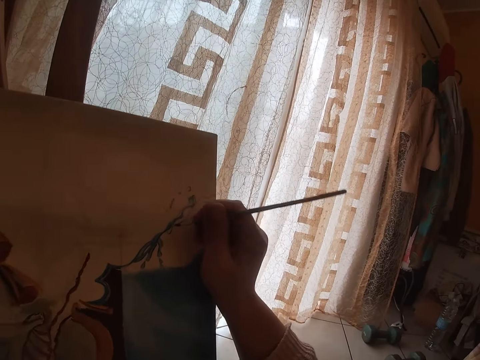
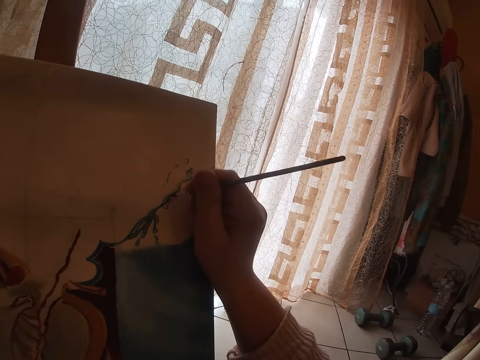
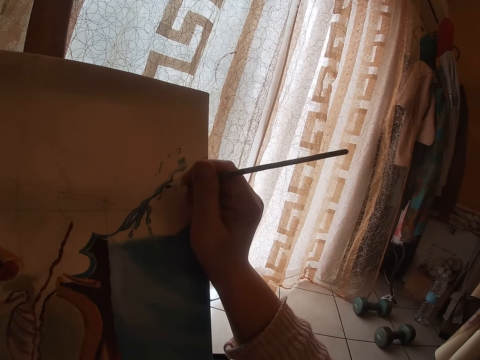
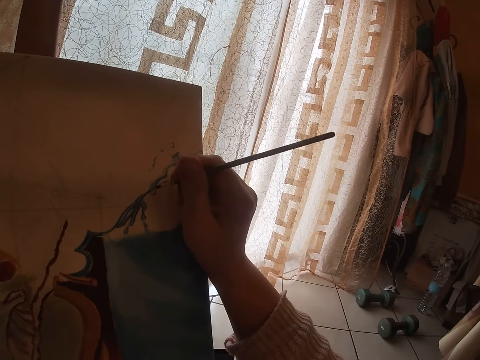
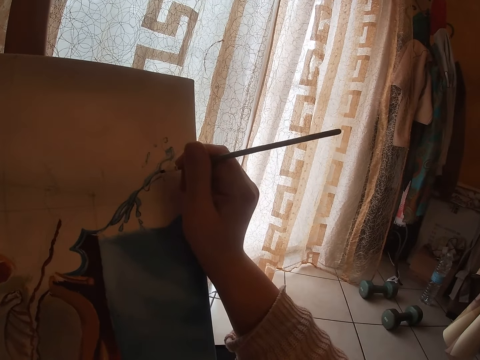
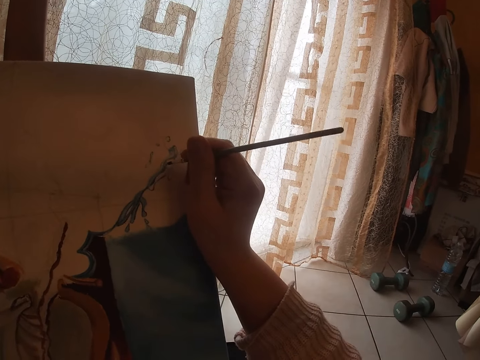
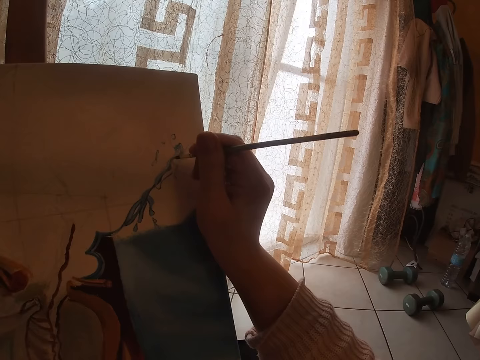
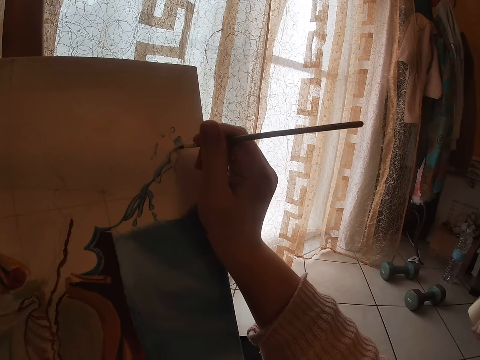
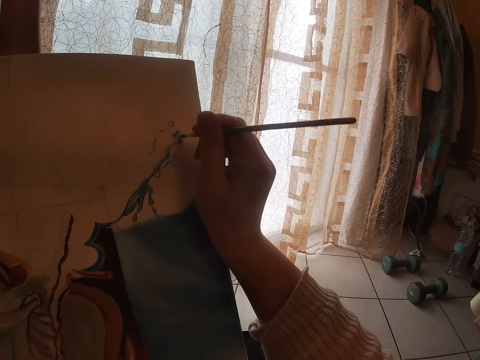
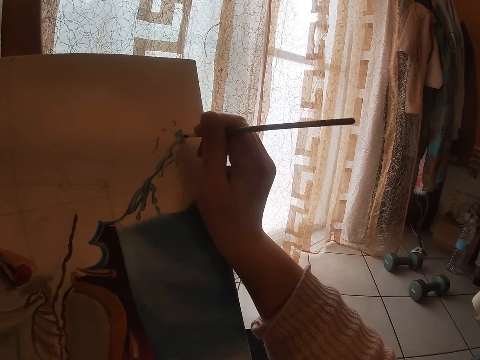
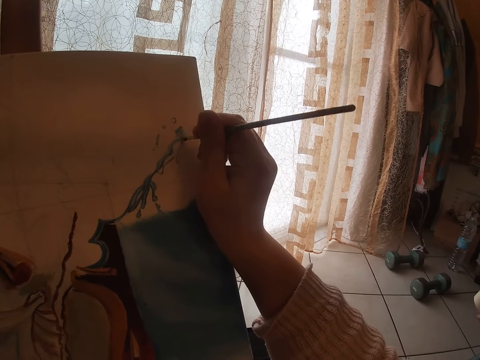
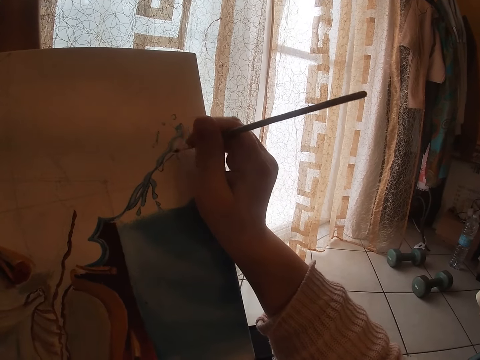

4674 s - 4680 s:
The camera wearer paints on the canvas.

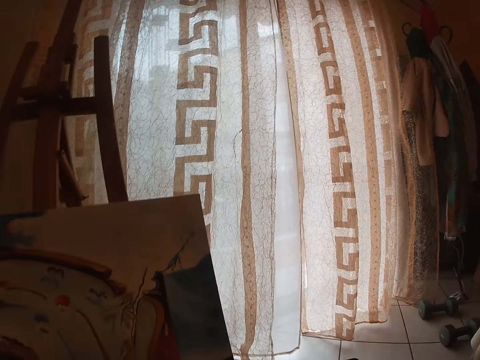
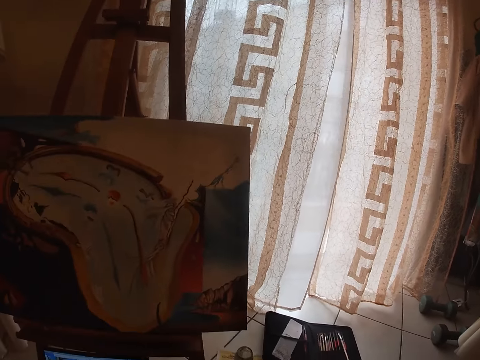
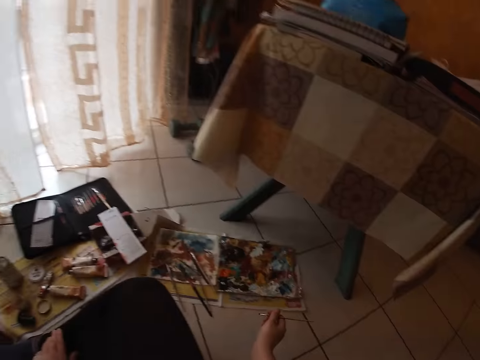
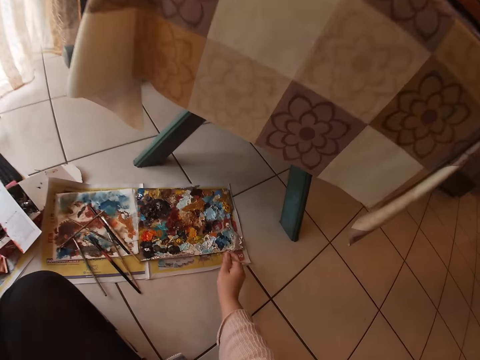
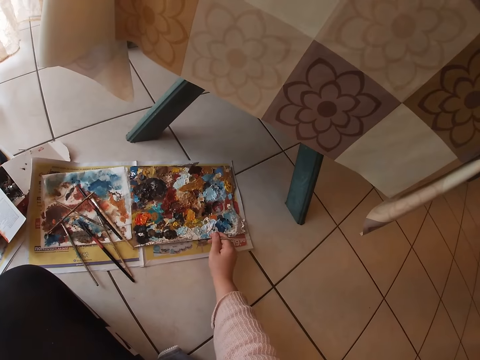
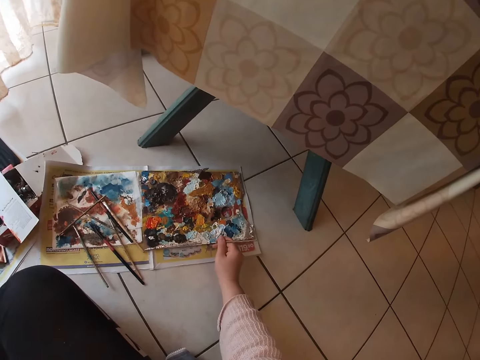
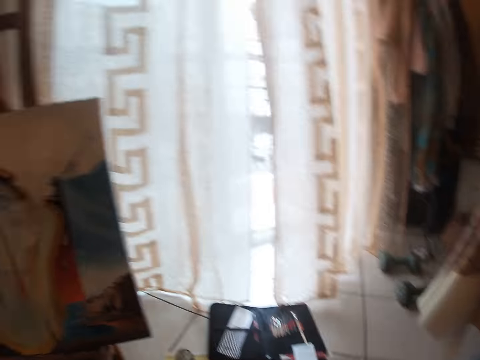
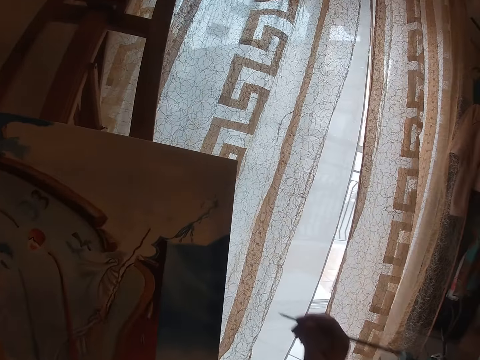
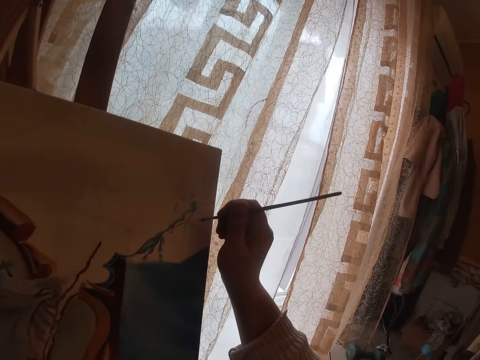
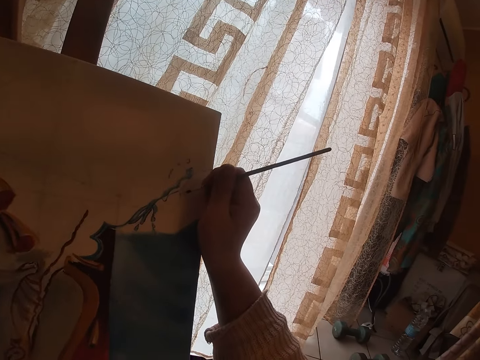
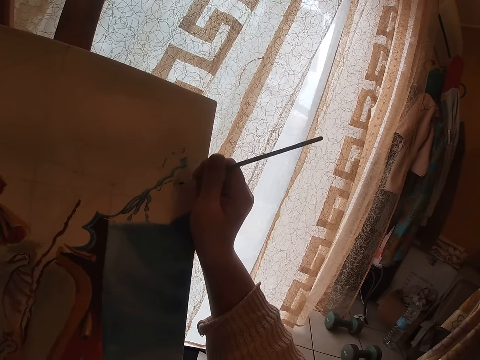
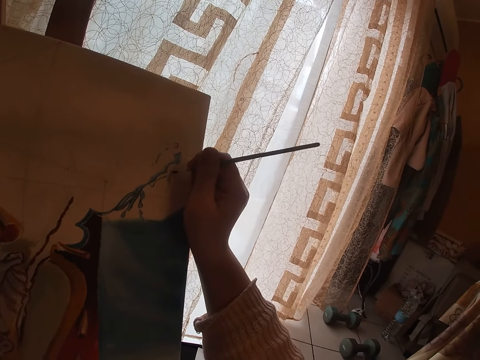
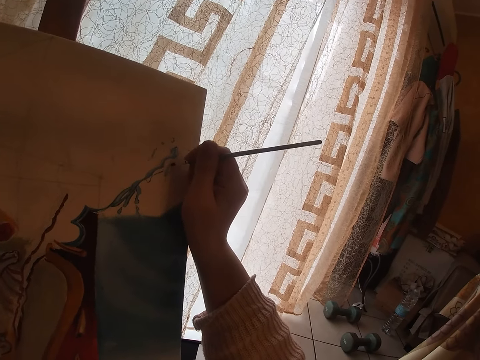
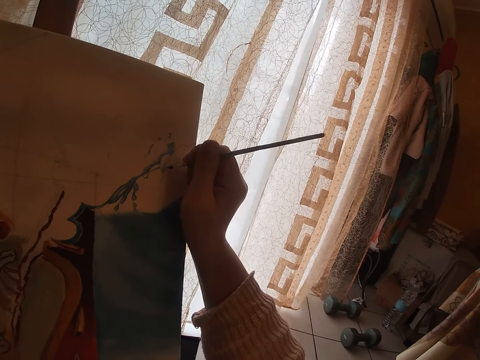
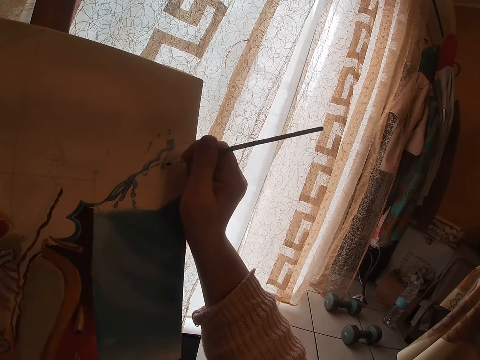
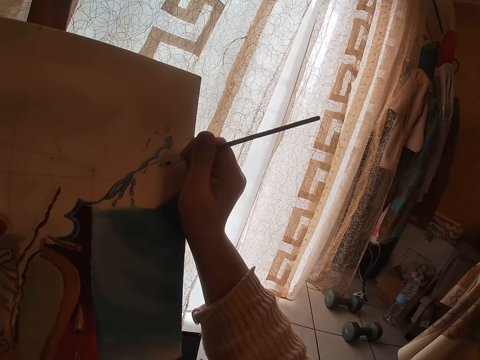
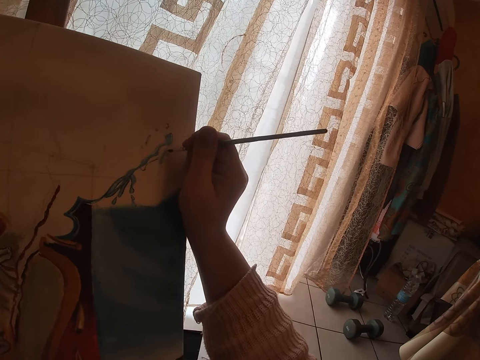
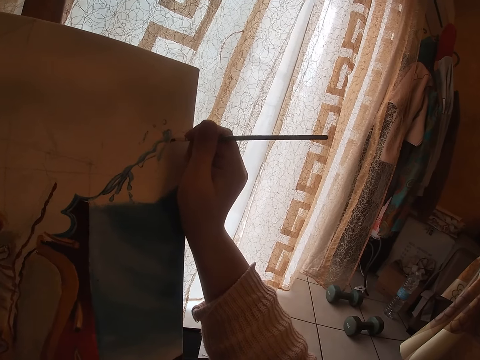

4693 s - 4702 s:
The camera wearer dabs the paint into the palette. They paint on the canvas.

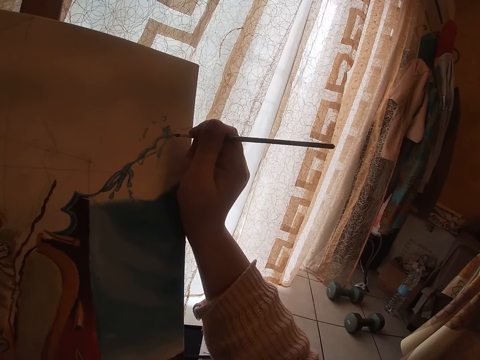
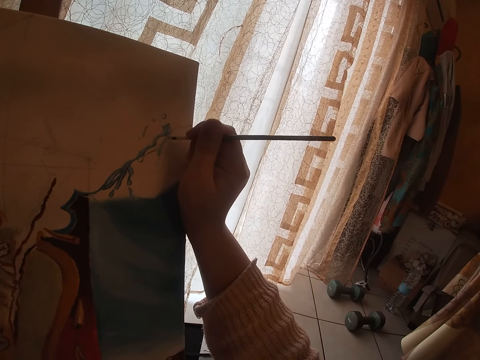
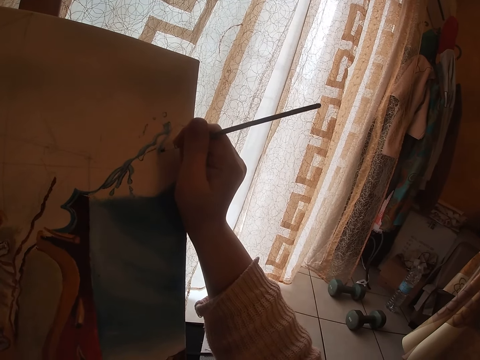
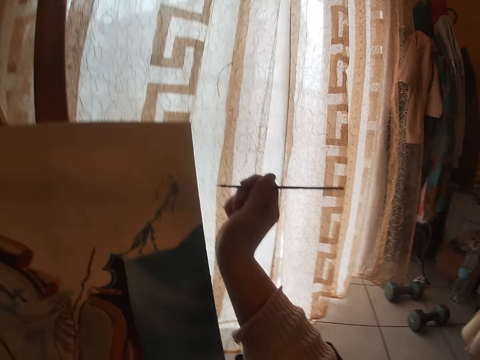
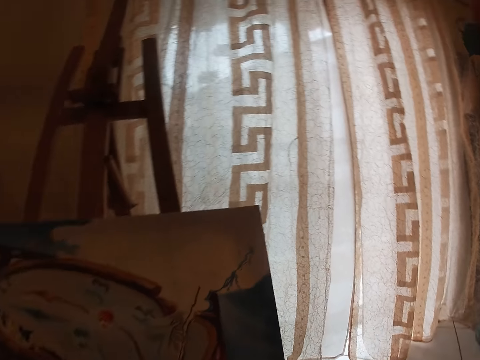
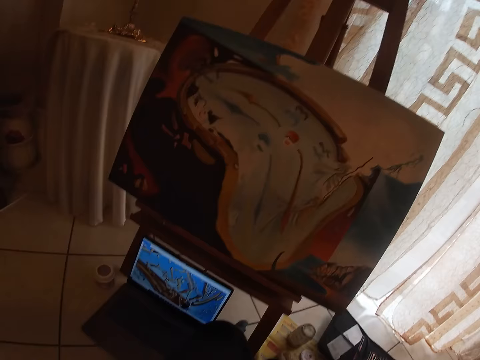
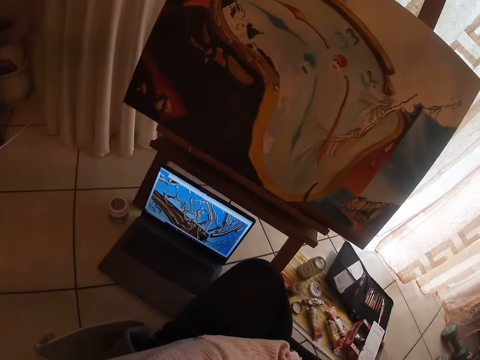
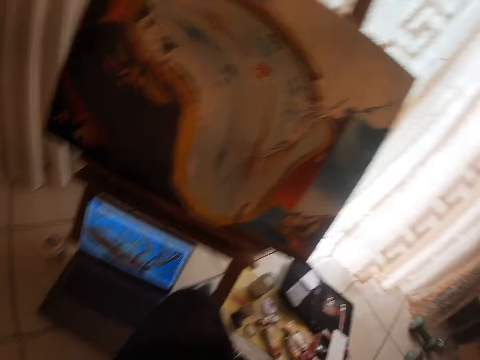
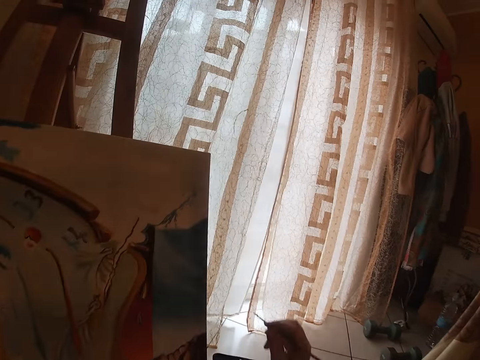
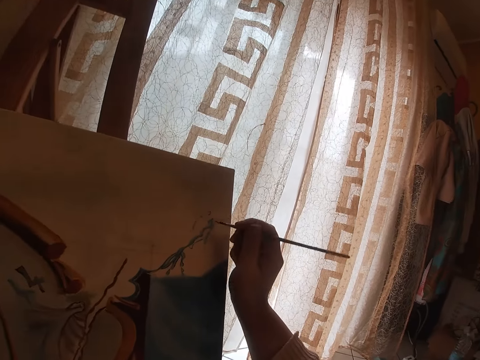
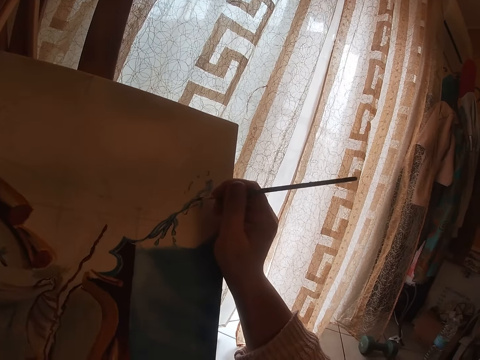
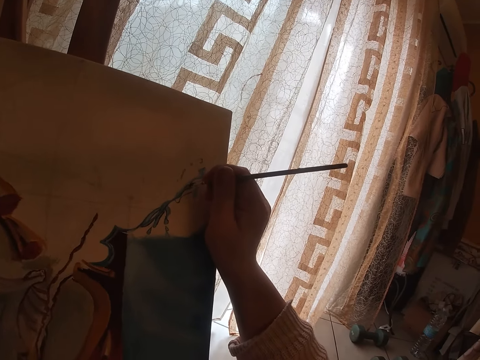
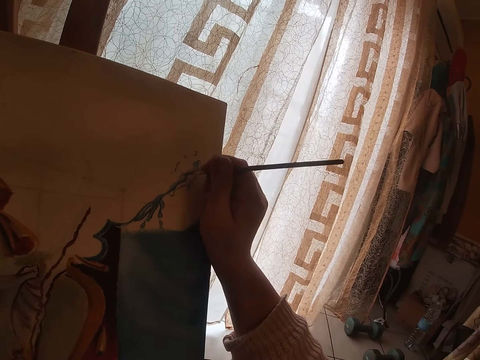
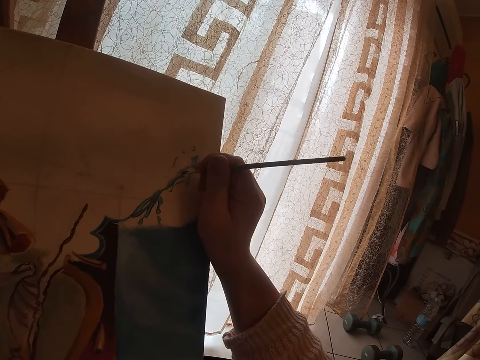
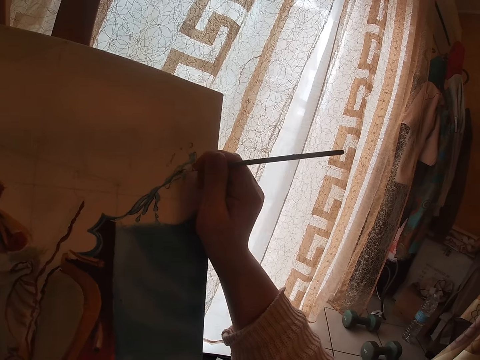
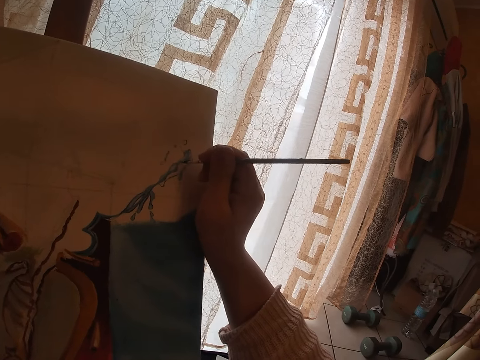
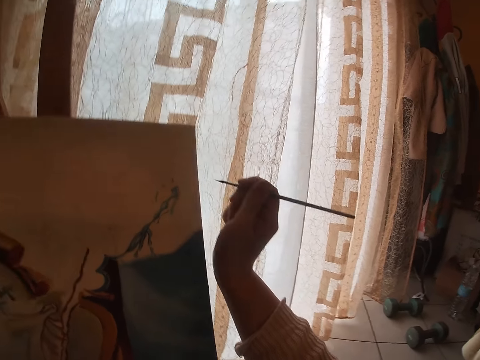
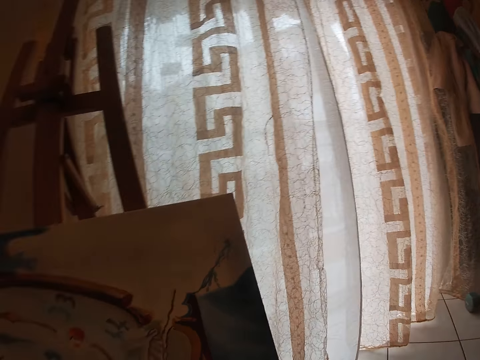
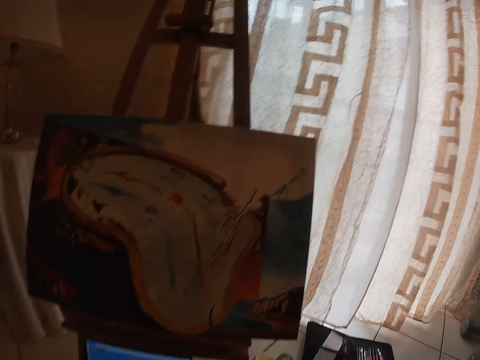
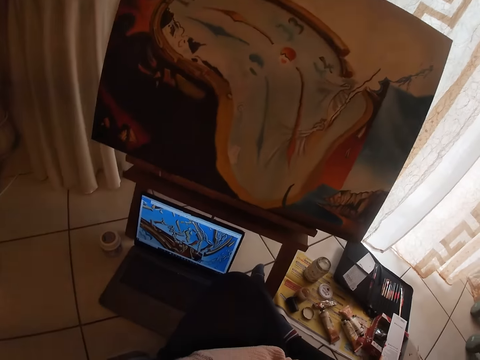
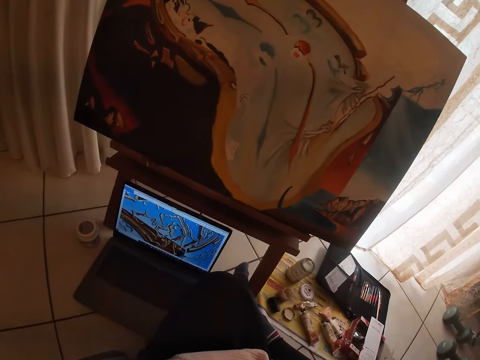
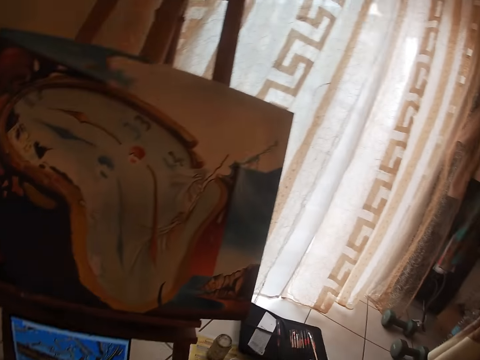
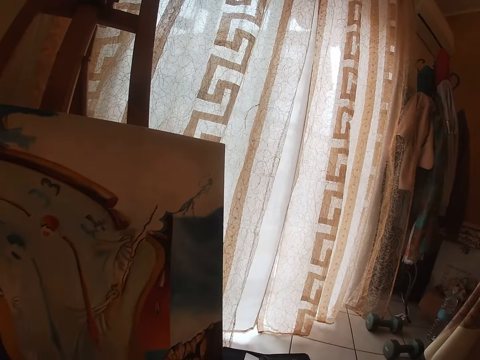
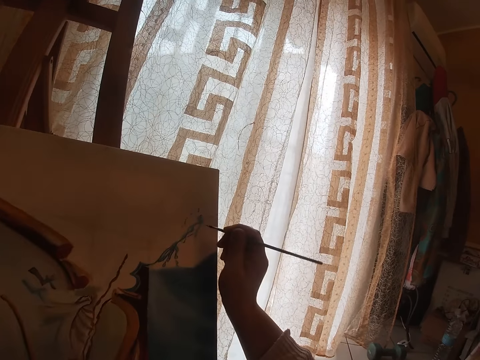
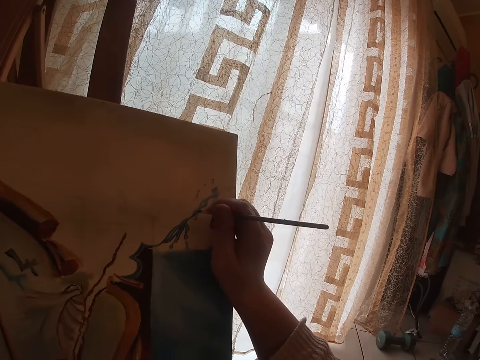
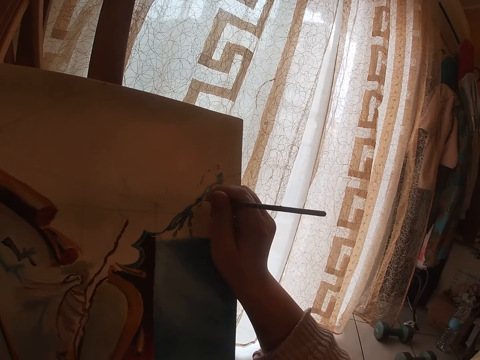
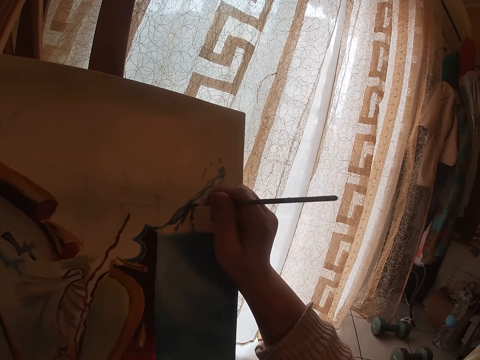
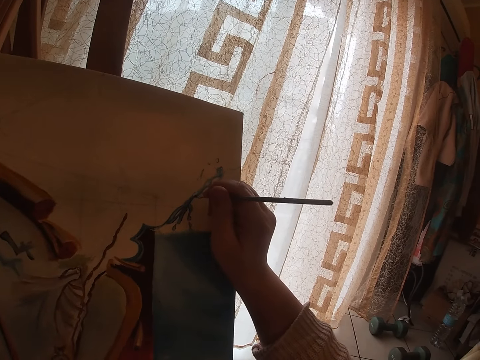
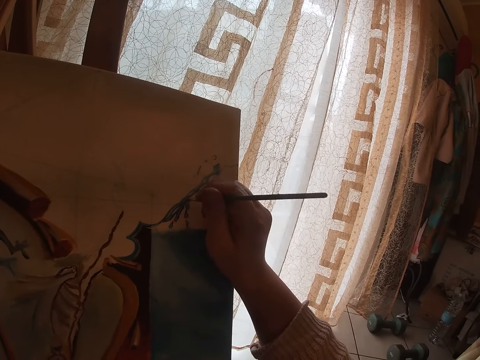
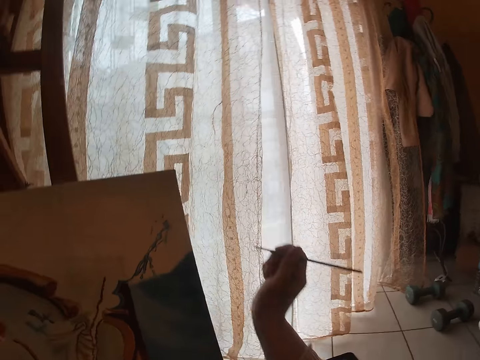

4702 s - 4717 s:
The camera wearer looks around. They dab the paint into the palette. They paint on the canvas. They look around. They dab the paint into the palette. They paint on the canvas.
